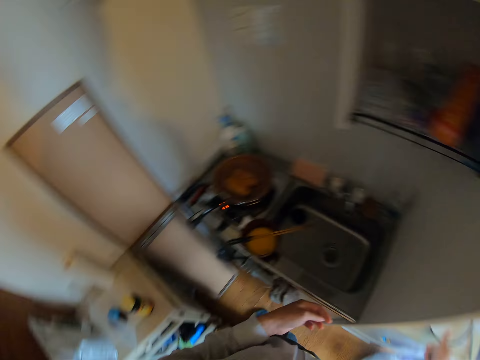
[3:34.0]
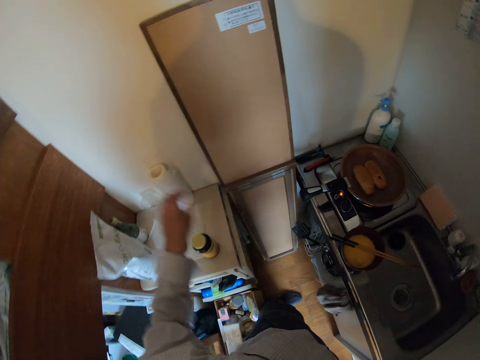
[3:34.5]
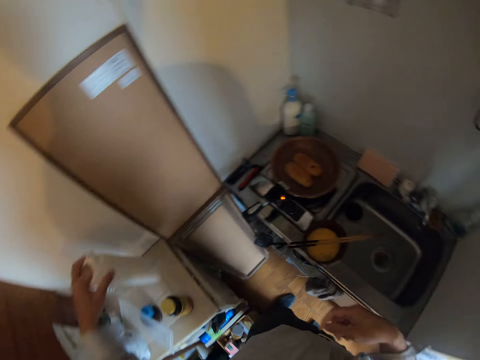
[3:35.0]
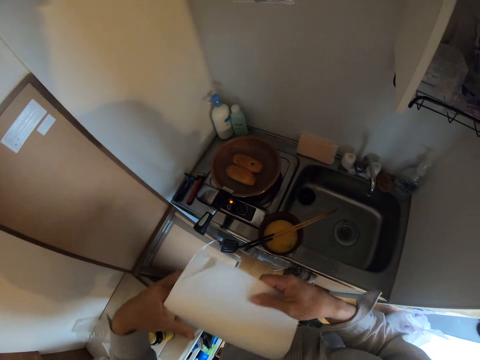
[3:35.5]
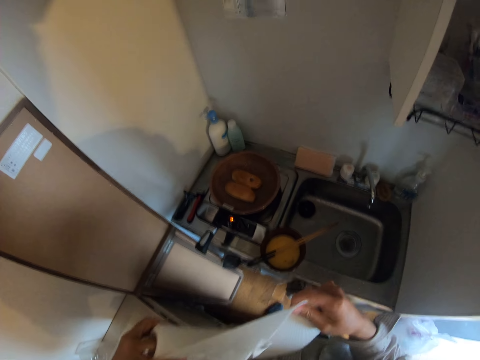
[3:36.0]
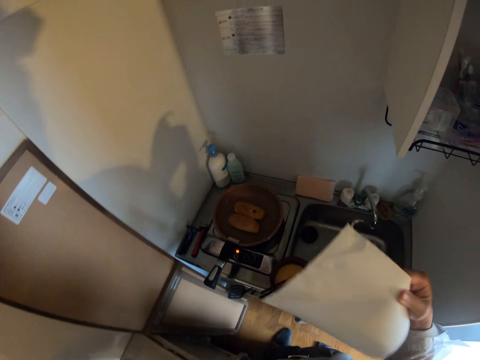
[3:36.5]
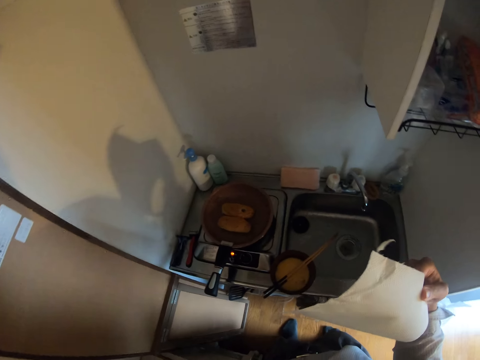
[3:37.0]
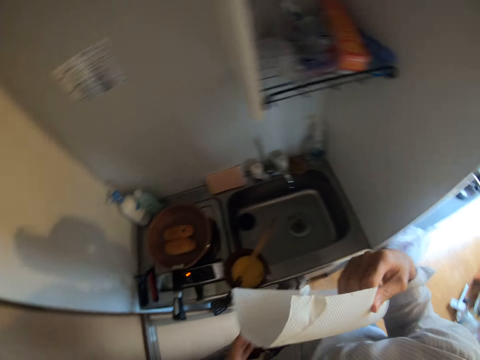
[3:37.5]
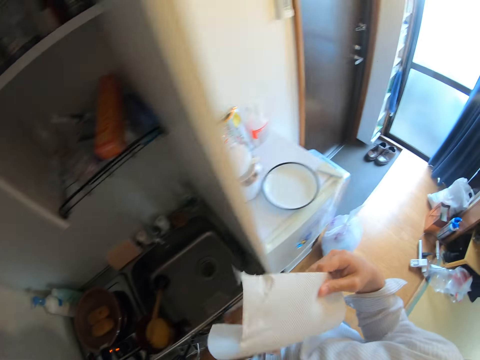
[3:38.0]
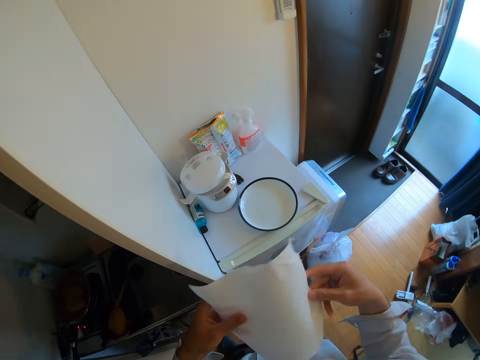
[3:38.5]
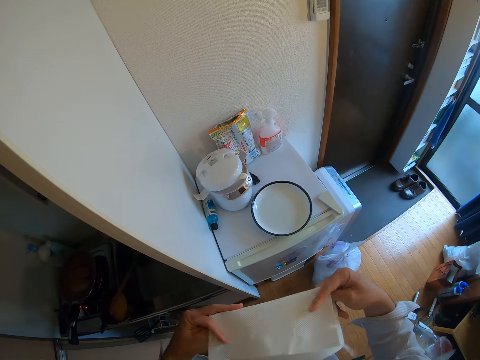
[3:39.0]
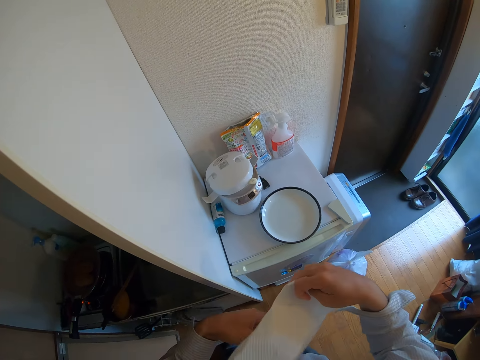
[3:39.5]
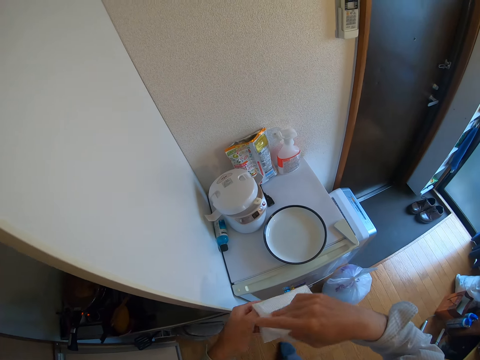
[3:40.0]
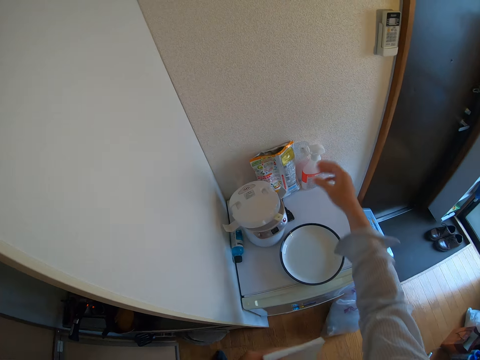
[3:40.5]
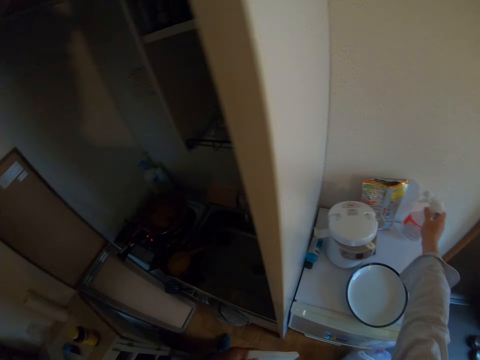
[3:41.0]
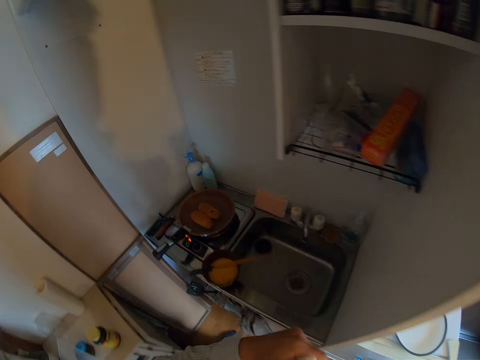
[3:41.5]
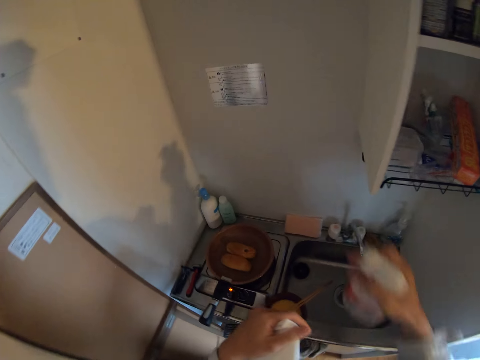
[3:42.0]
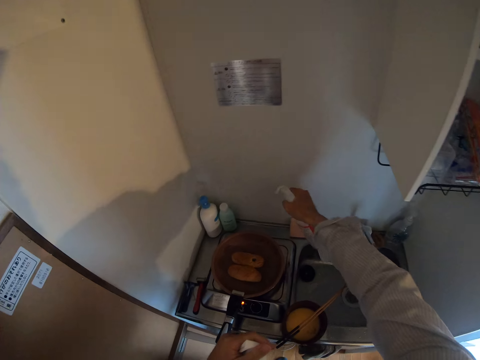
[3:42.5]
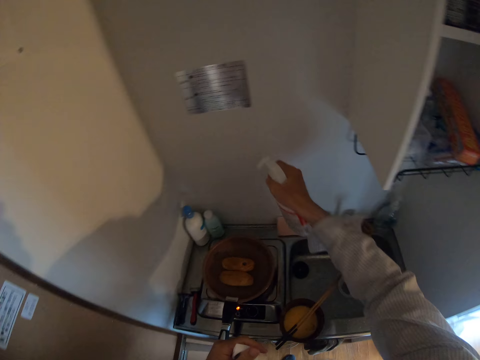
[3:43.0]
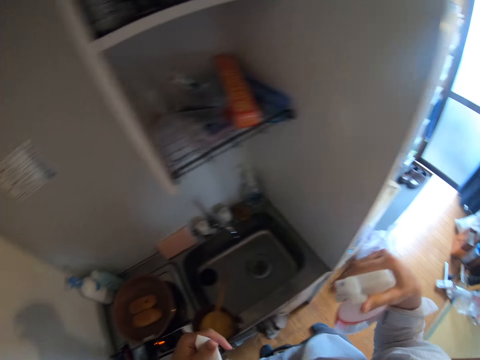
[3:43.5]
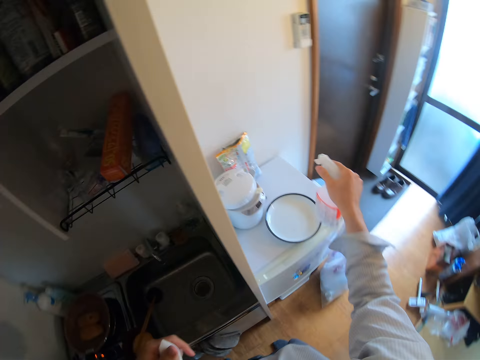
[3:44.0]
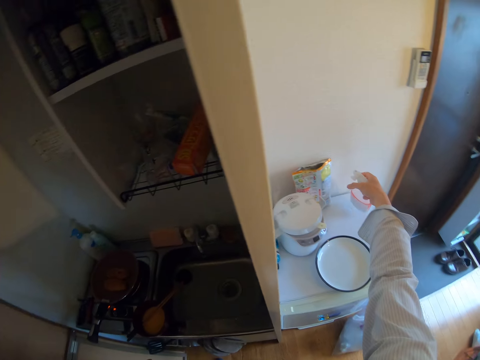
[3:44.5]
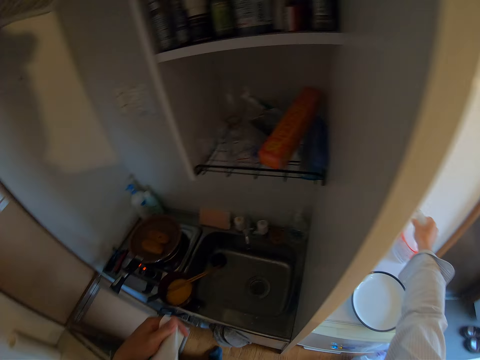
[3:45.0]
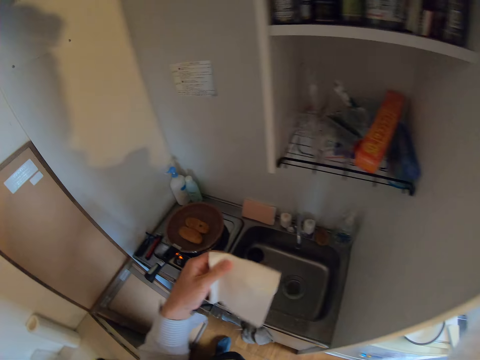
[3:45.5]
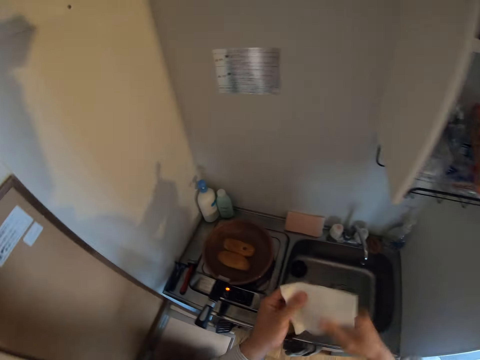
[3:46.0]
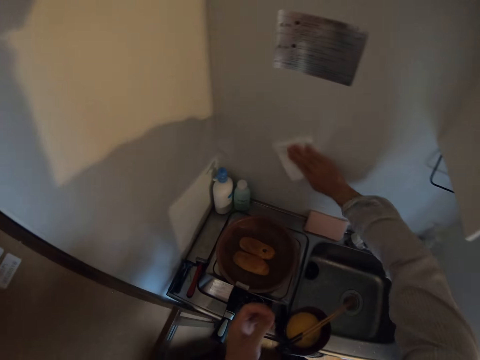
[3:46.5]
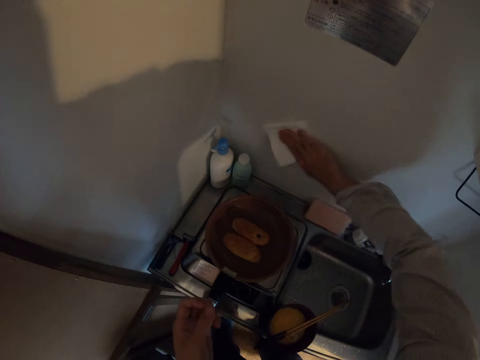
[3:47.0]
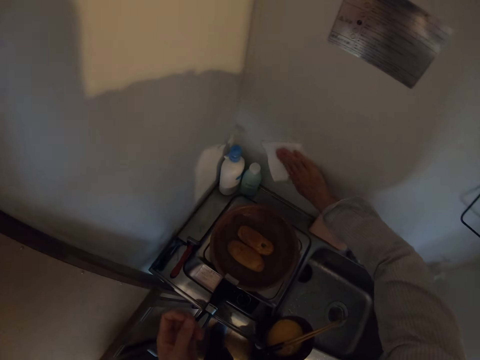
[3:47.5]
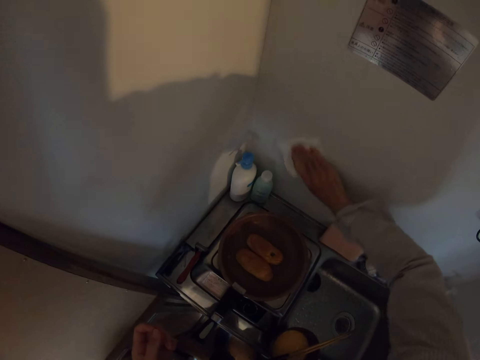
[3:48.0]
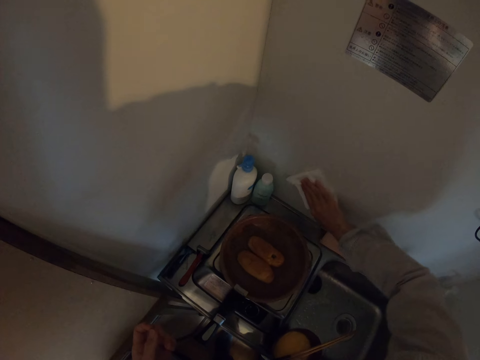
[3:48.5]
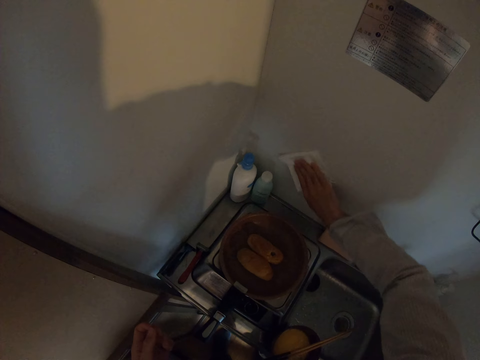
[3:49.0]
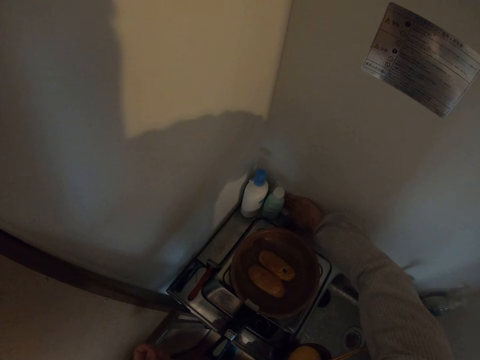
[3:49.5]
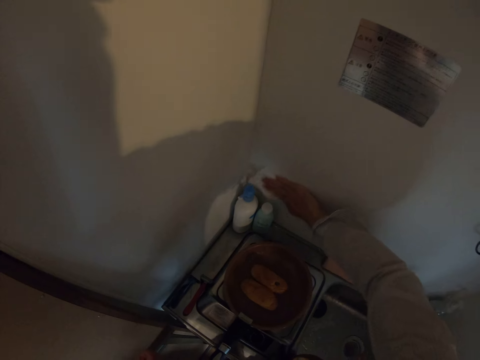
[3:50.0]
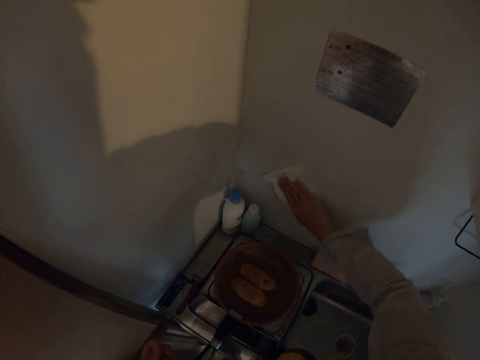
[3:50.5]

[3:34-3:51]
The camera wearer places the plate on the fridge. He moves his hand forwards. He picks up a kitchen roll from a rack in the kitchen. He holds the tissue roll with his hand. He moves the roll towards his other hand. He holds the tissue roll with both his hands. He detaches a paper towel or tissue from the kitchen roll. He moves his hand towards the piece of tissue. He holds the tissue with both his hands. He folds the tissue with his hand. He moves his hand forwards. He picks up a kitchen spray on the fridge. He holds the disinfectant with his hand. He moves the disinfectant towards him. He moves his hand towards the sink. He sprays the disinfectant on the wall behind the stove. He moves his hand towards him. He places the kitchen spray on the fridge. He moves his hand towards the piece of tissue. He places the piece of tissue on his other hand. He moves his hand towards the wall. He wipes the wall with the tissue and disinfectant.

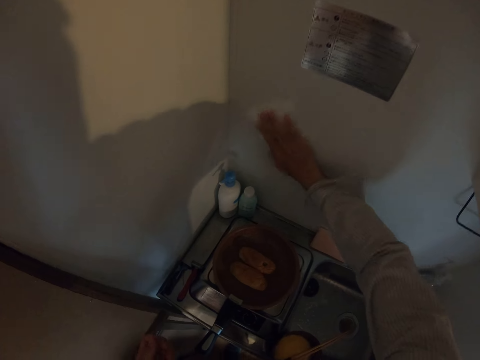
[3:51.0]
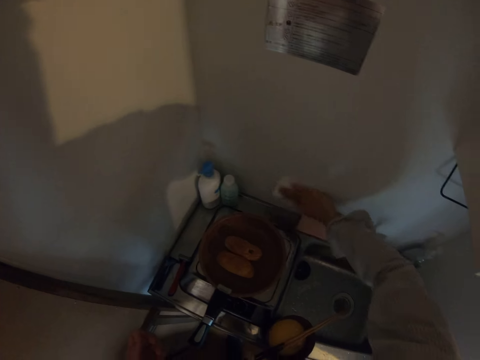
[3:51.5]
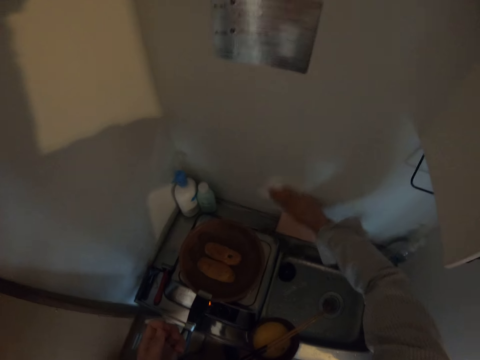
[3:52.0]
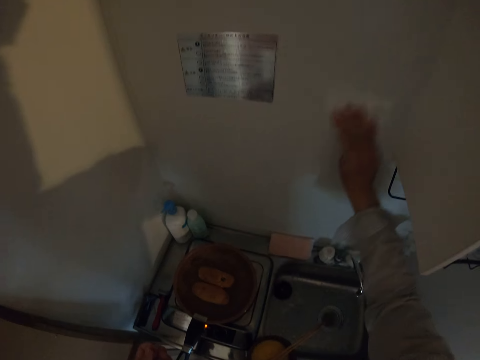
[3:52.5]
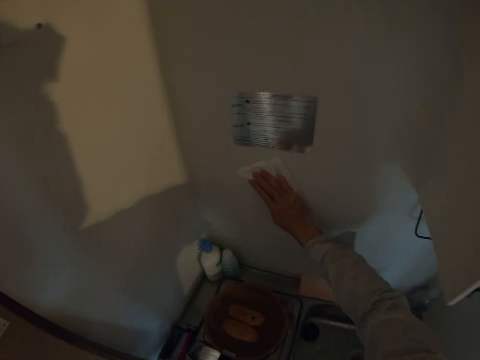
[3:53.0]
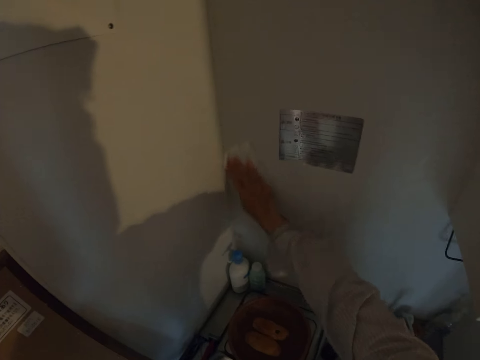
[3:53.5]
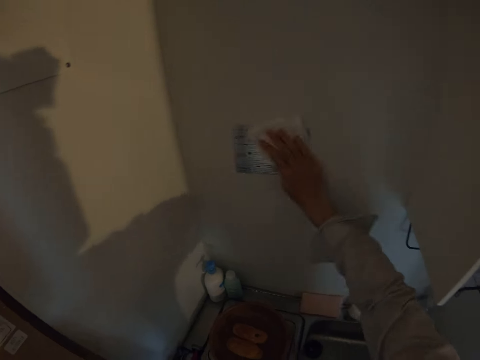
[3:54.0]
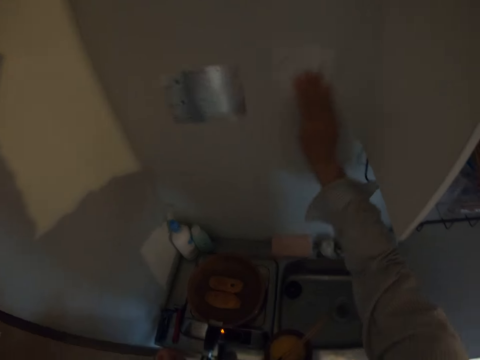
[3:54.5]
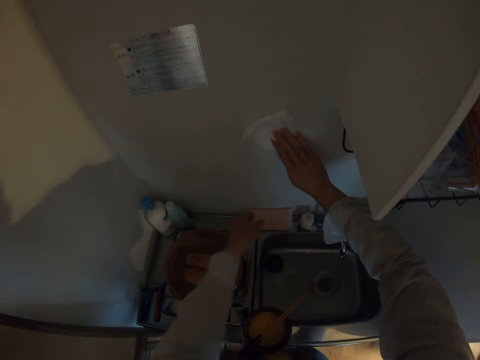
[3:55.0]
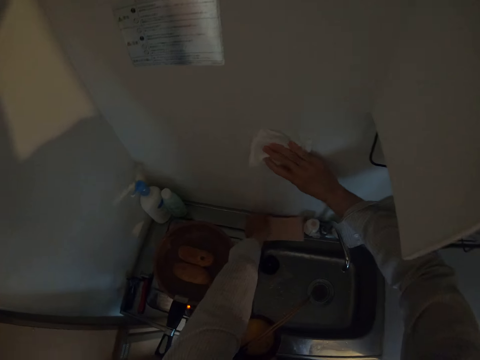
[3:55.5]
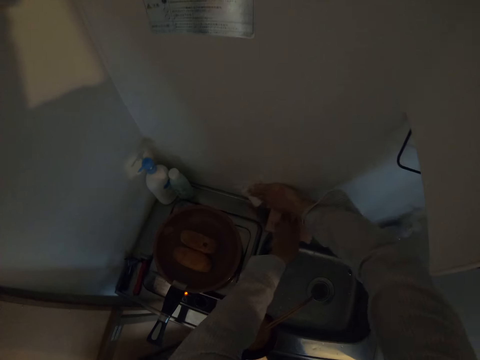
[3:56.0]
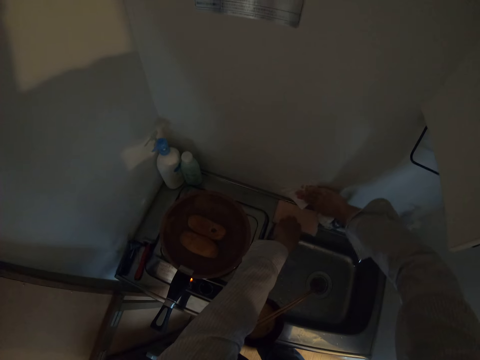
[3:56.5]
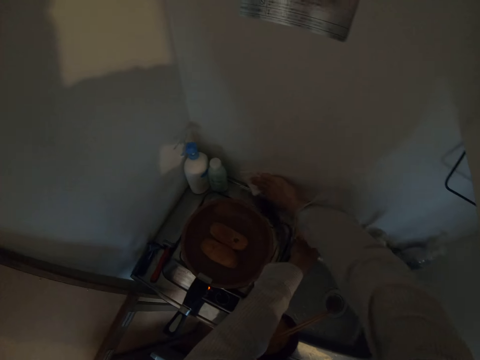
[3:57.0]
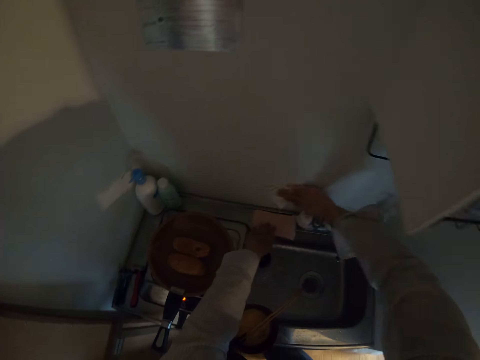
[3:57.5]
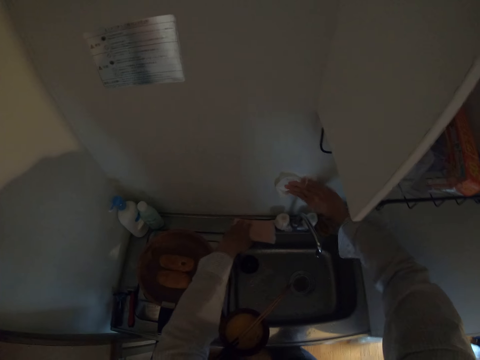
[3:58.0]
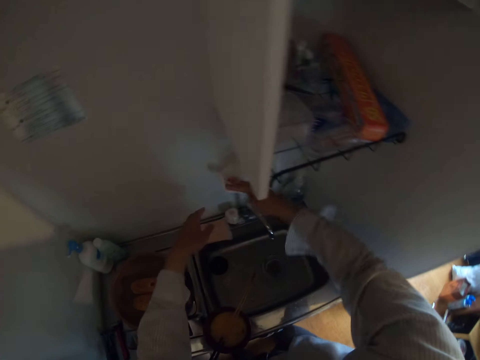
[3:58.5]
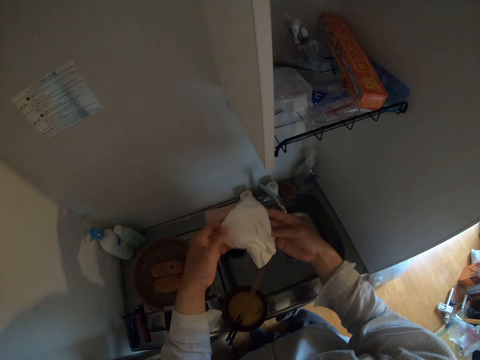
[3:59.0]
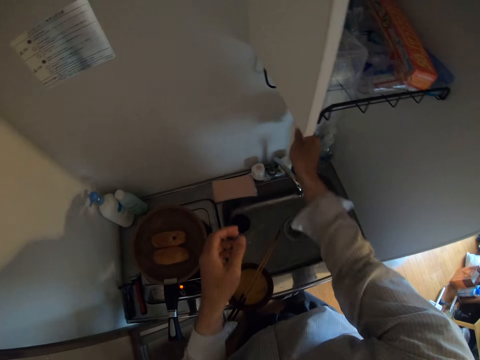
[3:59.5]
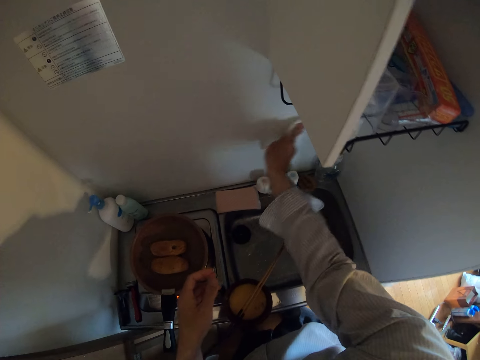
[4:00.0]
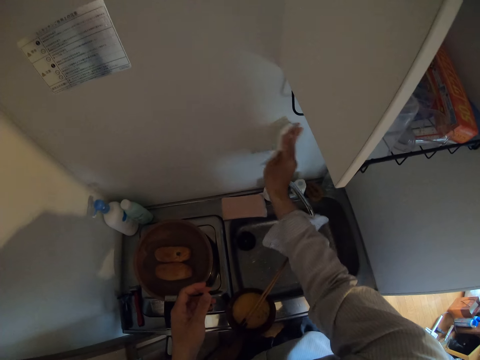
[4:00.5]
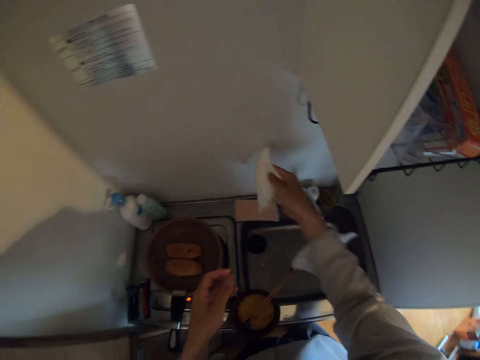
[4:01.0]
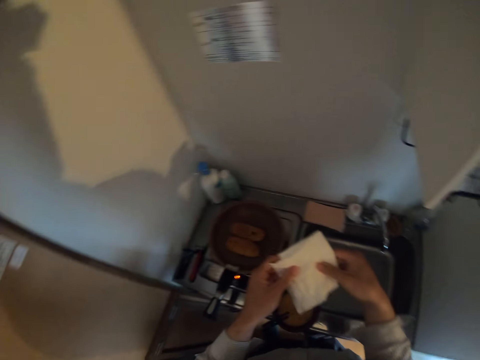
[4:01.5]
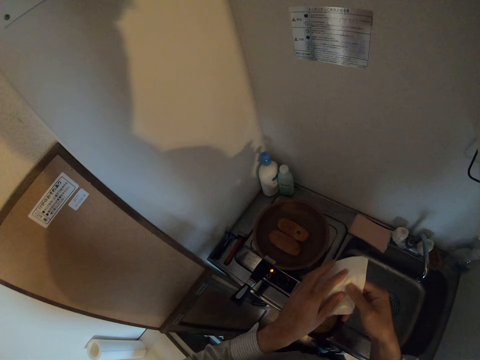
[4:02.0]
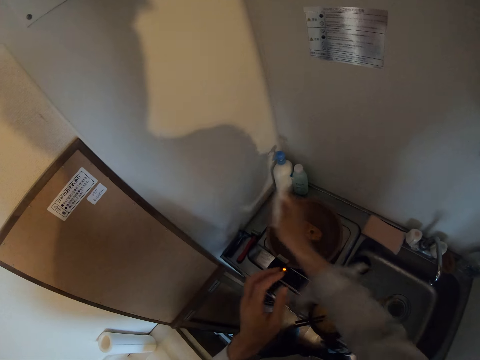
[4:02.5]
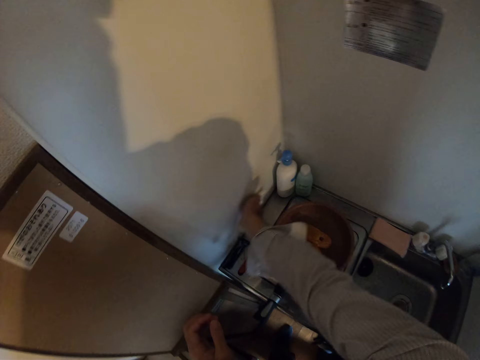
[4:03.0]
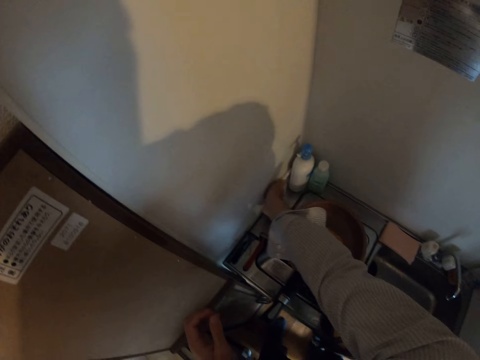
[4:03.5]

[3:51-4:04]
The camera wearer moves his other hand forwards. He holds the sponge with his hand. He moves aside the sponge from the wall. He wipes the wall with the tissue and disinfectant. He moves his hands towards him. He holds the tissue with both his hands. He moves his hand forwards. He wipes the wall with the tissue and disinfectant. He moves his hand towards him. He holds the tissue with both his hands. He folds the tissue with both his hands. He moves his hand forwards. He wipes the wall with the tissue and disinfectant.
